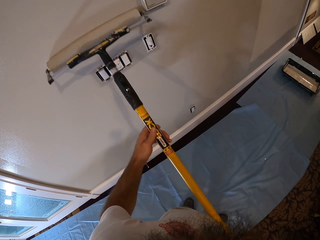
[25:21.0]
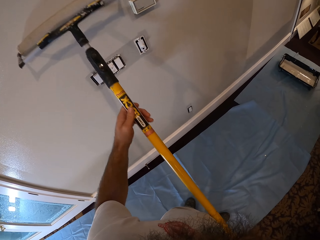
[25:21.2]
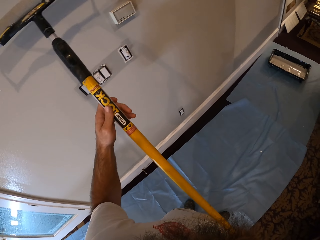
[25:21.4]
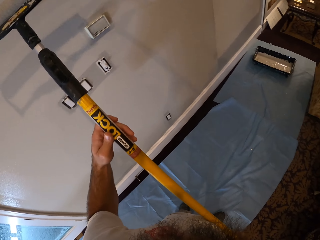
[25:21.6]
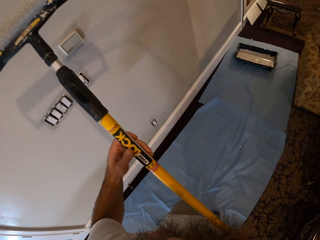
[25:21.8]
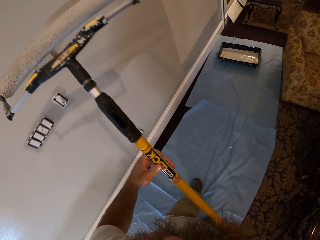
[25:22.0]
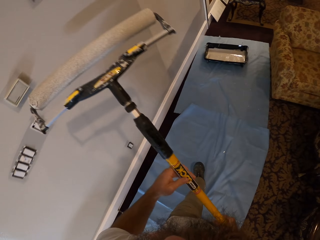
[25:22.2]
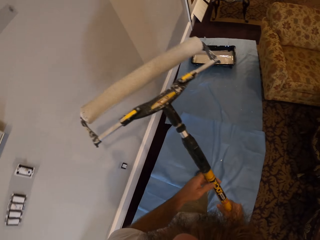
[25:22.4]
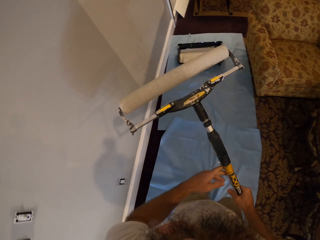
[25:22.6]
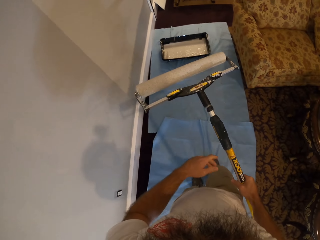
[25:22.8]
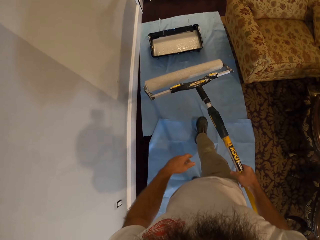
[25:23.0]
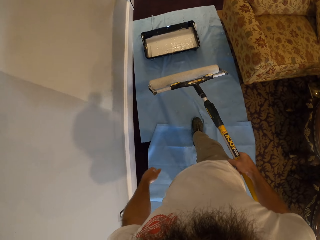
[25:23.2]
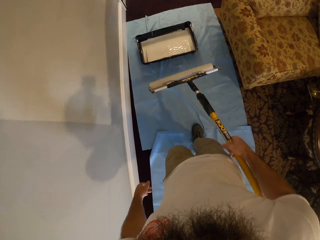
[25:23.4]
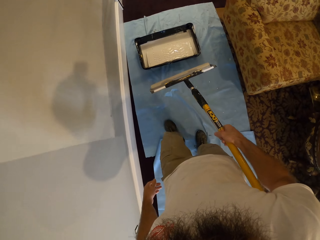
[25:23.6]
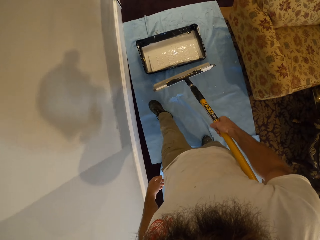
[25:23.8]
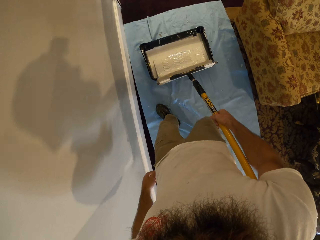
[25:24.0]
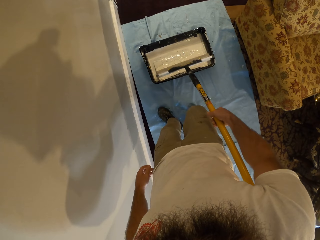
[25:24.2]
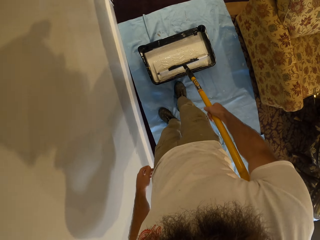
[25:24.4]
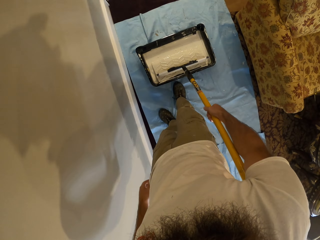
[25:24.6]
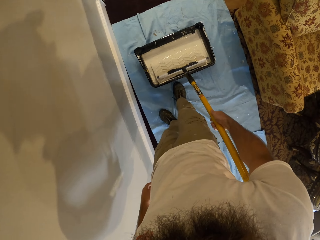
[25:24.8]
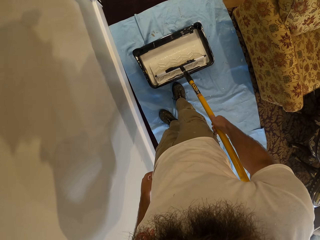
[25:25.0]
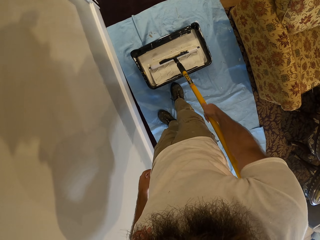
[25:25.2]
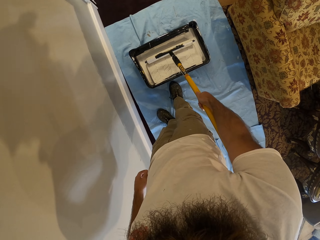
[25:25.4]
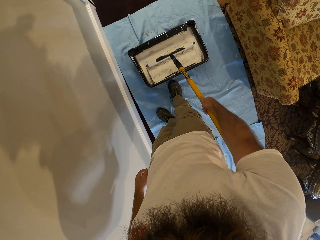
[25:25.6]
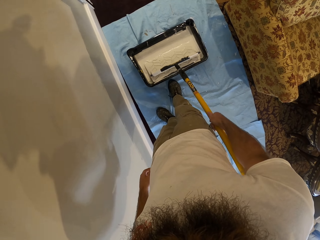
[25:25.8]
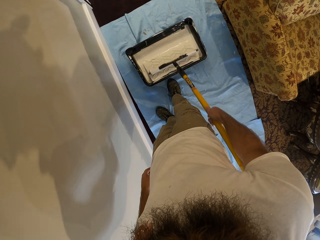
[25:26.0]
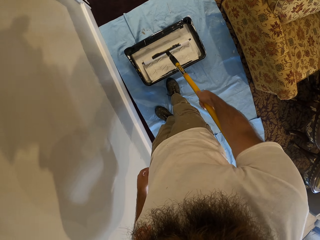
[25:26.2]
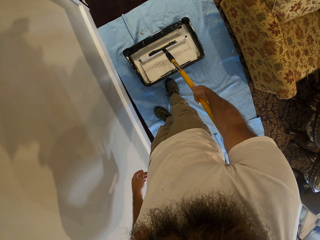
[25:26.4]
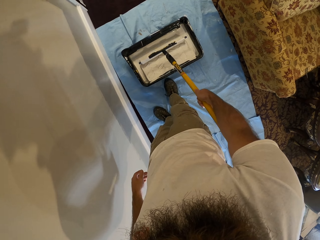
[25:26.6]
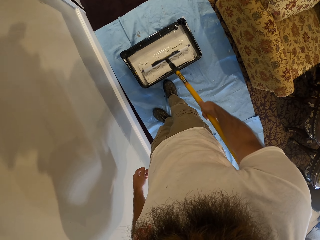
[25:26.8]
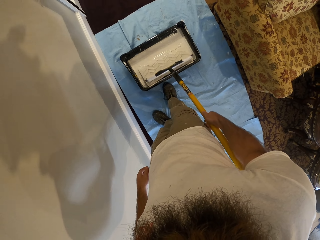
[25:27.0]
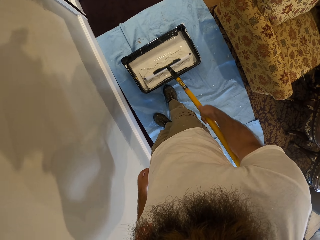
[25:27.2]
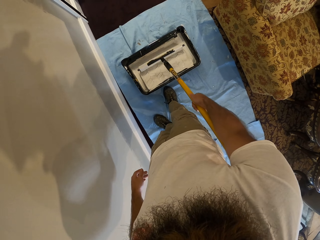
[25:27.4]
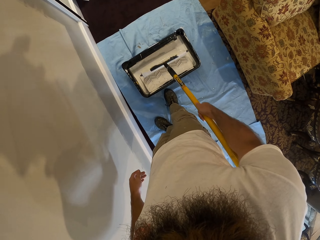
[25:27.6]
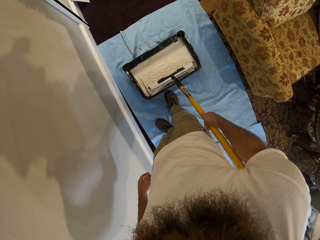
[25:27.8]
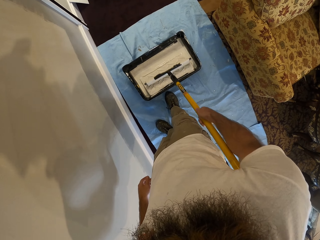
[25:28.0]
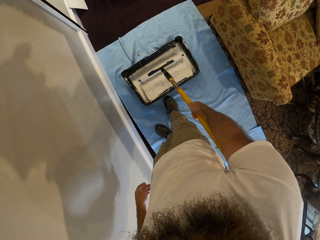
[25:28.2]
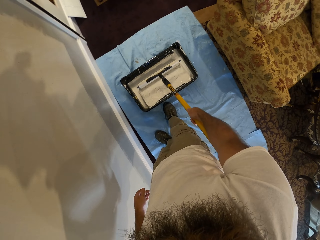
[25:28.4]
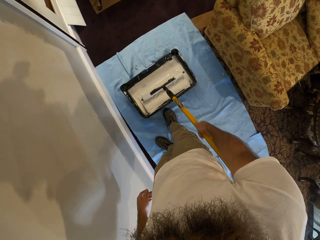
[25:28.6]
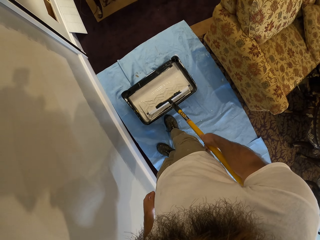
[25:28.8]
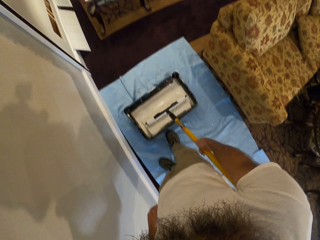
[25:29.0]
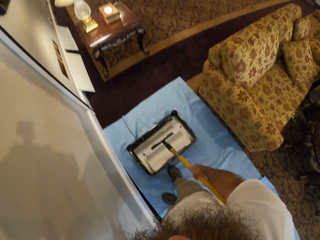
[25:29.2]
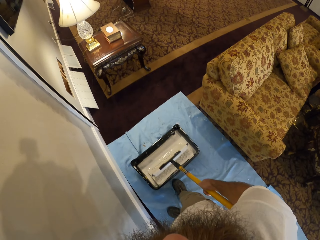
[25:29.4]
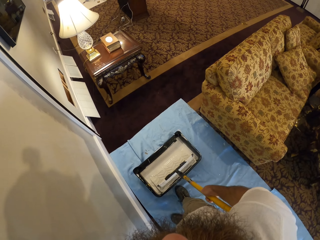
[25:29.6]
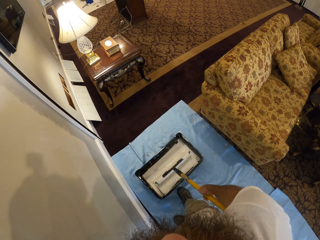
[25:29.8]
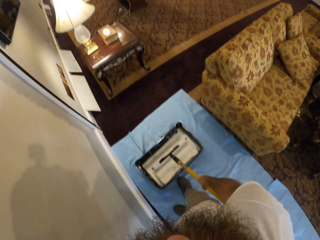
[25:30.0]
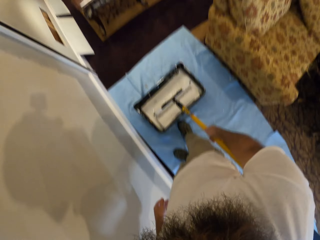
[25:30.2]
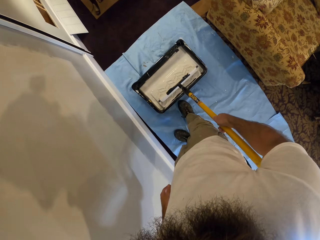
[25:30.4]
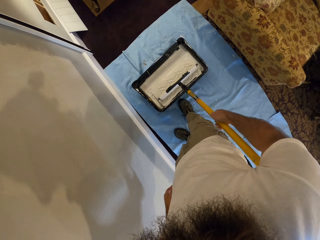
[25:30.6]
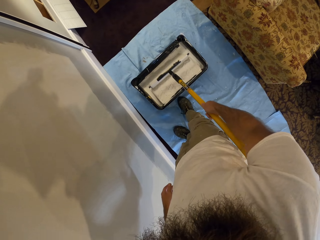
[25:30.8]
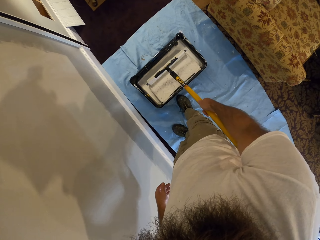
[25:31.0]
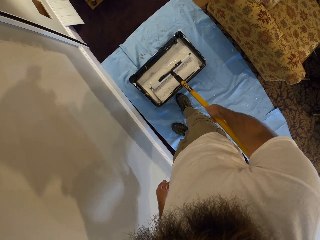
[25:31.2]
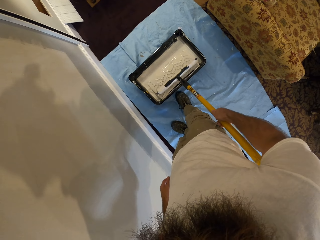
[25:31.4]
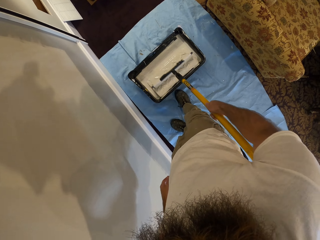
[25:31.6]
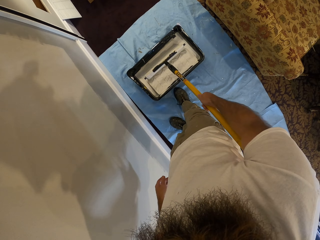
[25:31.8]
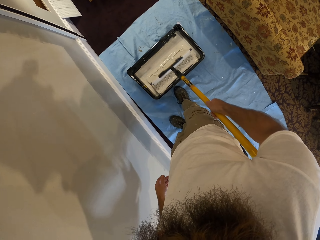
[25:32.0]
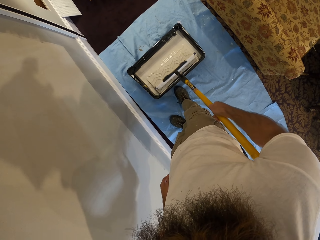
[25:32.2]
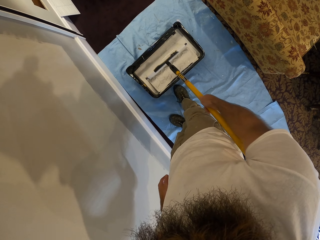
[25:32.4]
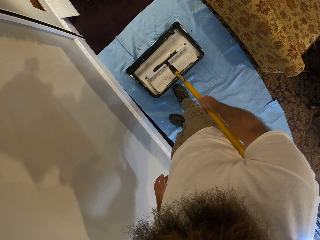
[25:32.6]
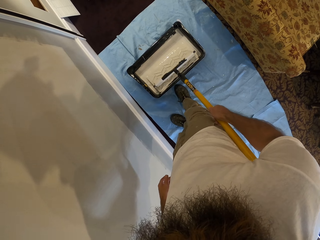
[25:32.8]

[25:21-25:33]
The camera wearer walks. He dips the paint roller in a bowl of paint or paint bucket with his right hand.

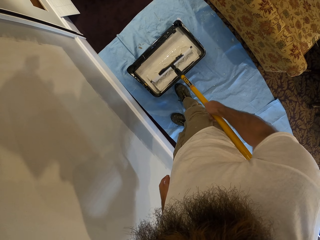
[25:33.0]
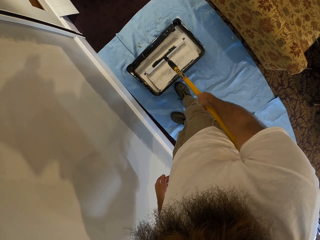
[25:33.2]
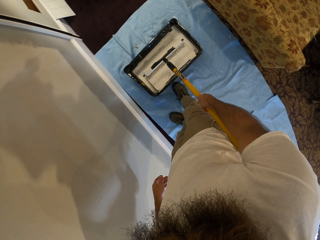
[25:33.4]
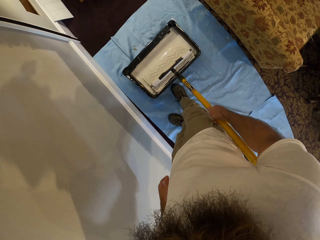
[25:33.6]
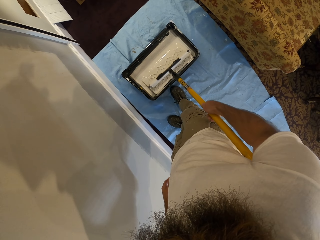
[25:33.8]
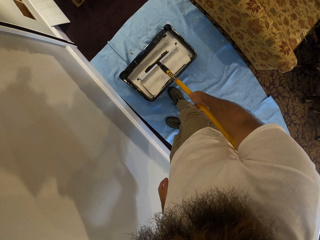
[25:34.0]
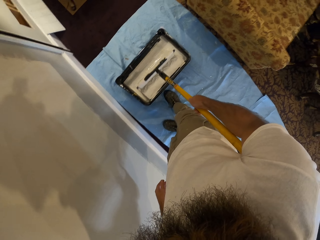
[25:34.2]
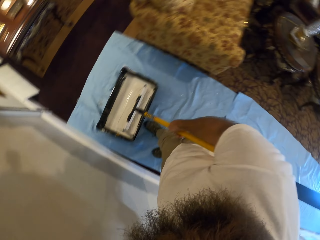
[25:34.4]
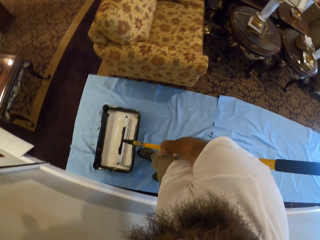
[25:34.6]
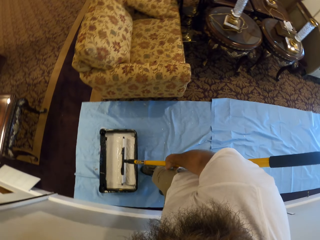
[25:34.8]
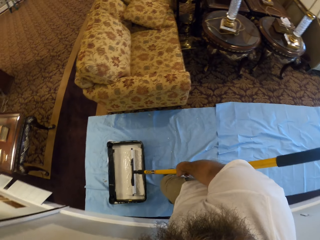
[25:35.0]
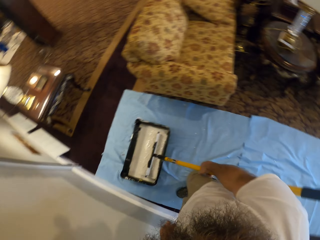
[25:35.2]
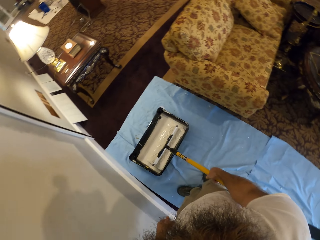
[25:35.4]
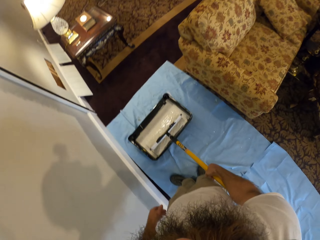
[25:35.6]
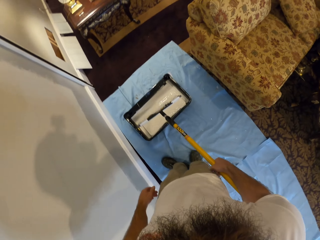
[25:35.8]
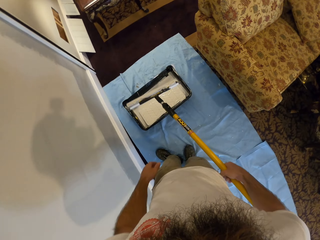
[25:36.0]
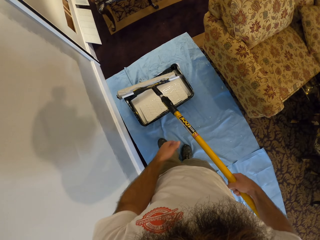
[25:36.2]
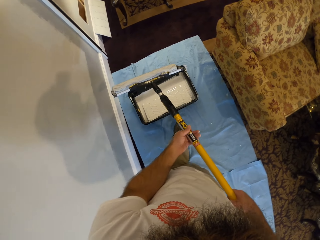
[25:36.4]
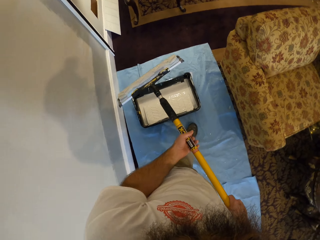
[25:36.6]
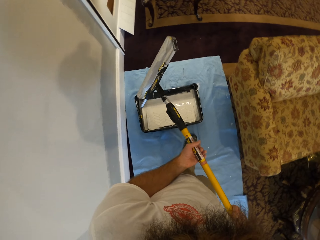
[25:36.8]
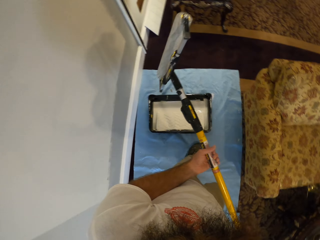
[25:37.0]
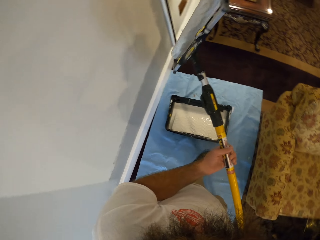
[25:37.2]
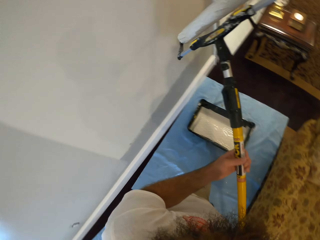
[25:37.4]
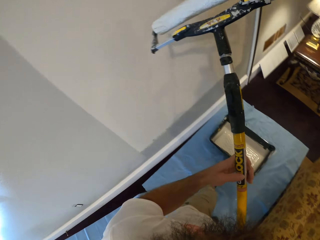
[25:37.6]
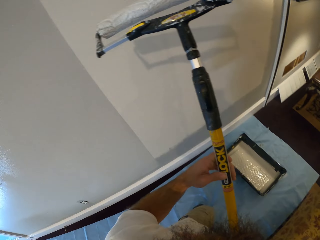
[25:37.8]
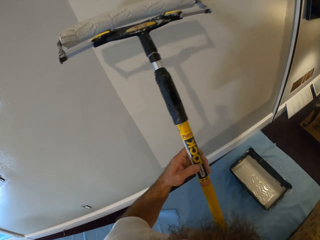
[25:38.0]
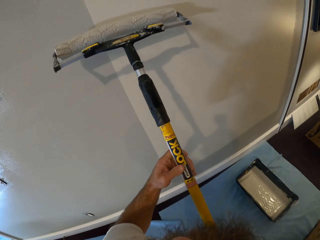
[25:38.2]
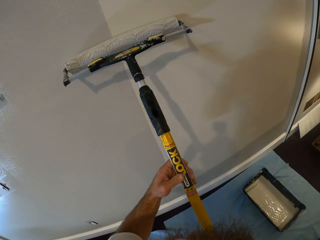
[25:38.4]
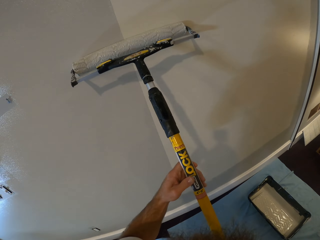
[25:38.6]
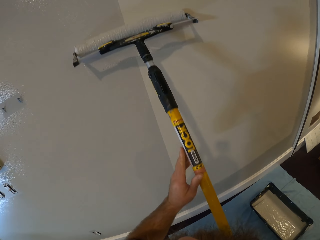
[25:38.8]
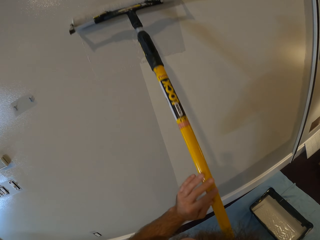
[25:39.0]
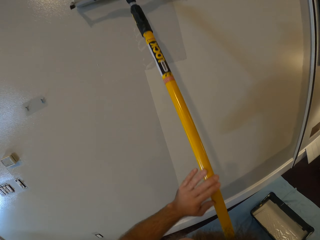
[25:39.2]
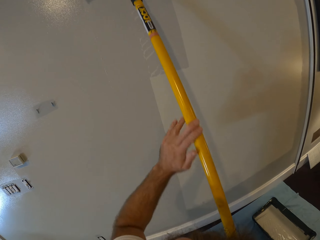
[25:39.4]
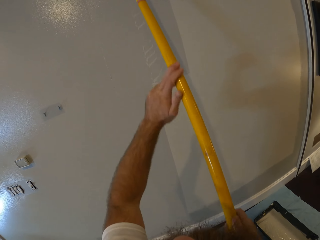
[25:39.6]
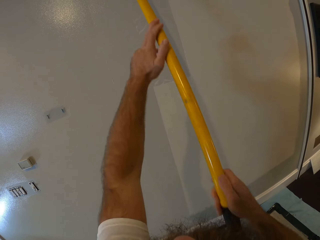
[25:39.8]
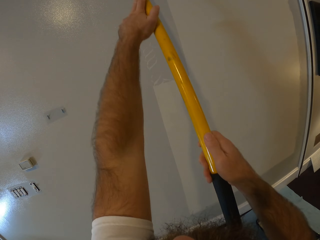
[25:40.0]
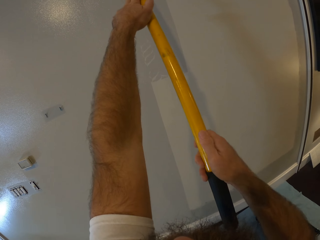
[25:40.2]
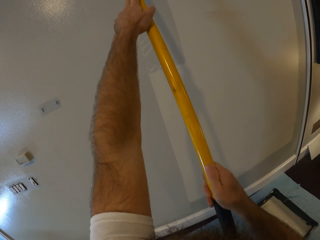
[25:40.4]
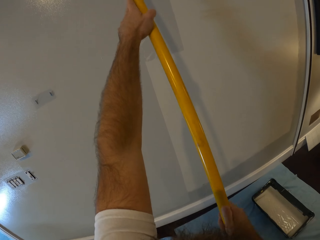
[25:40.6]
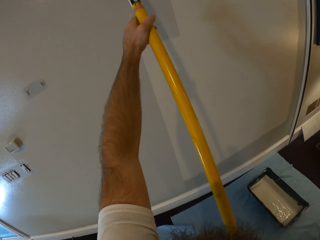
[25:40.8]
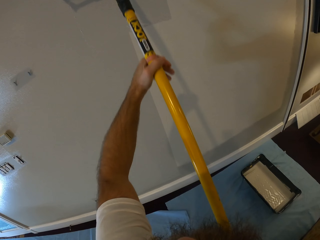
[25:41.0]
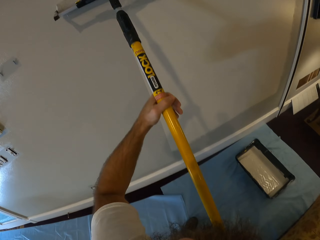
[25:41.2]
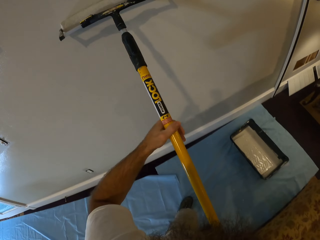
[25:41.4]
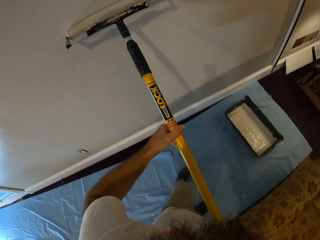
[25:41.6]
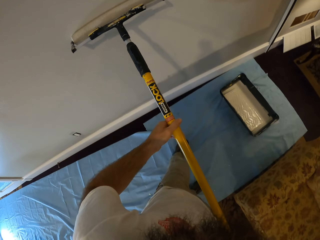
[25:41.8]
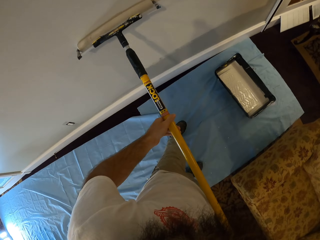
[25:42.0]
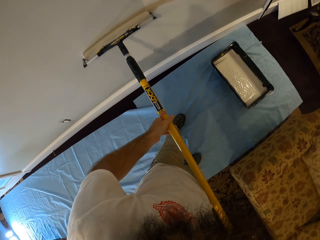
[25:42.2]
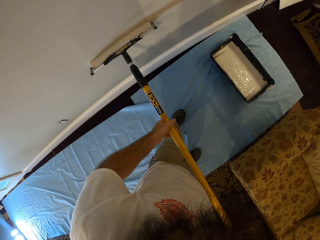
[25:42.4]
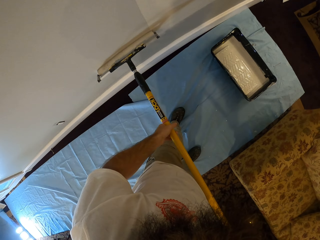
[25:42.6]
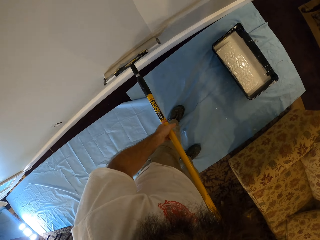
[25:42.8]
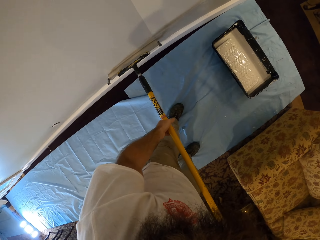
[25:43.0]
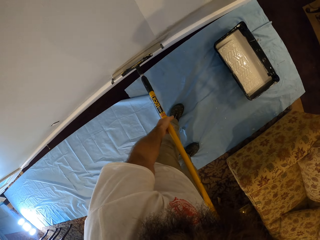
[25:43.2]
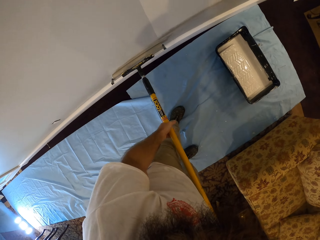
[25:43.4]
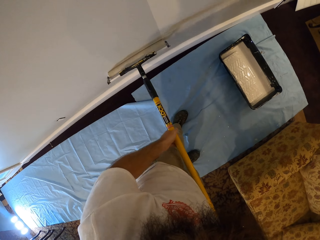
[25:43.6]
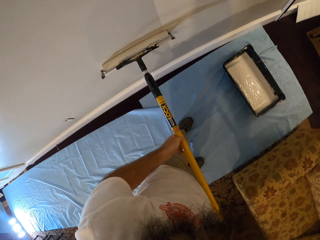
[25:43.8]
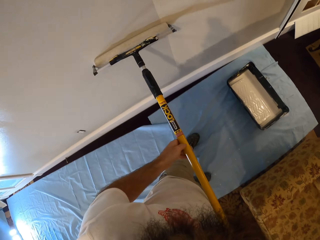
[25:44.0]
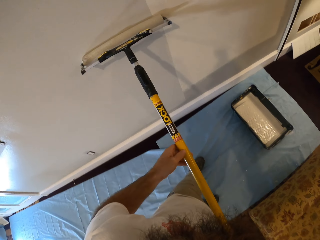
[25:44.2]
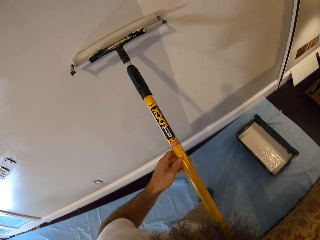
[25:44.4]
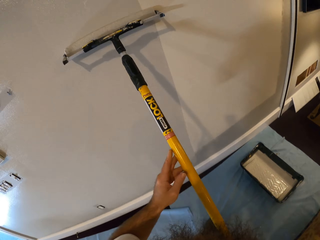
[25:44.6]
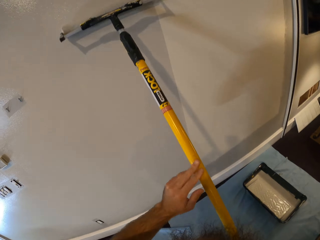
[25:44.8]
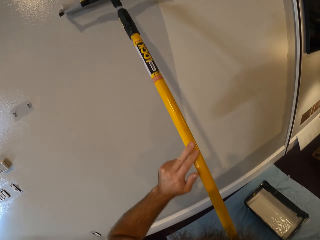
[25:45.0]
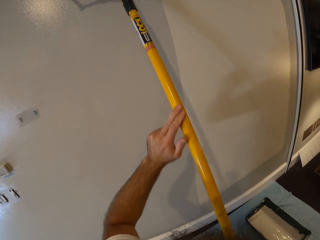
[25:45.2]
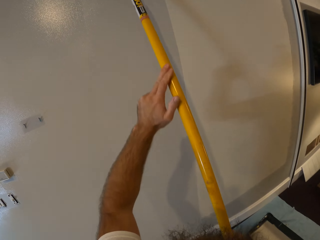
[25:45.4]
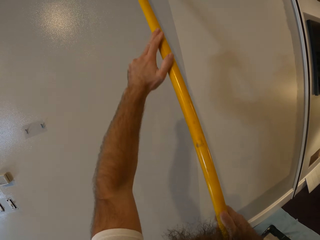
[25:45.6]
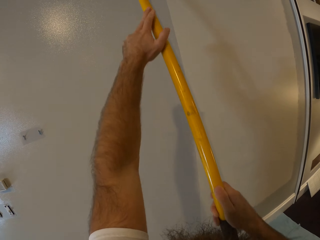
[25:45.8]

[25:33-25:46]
The camera wearer removes the paint roller from the paint bucket. They paint the wall with the paint roller in both hands.
